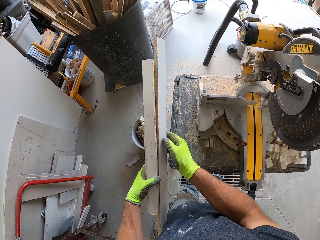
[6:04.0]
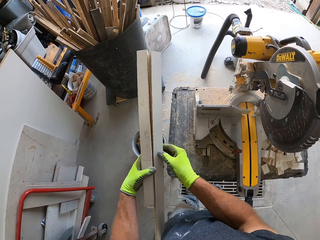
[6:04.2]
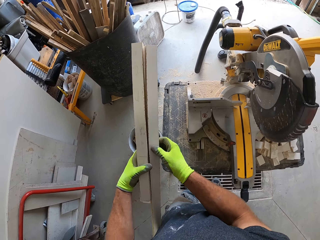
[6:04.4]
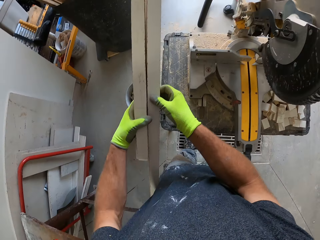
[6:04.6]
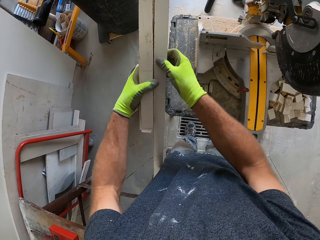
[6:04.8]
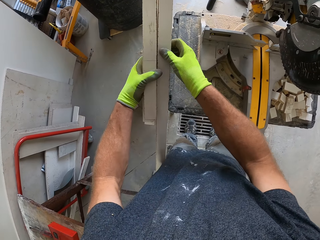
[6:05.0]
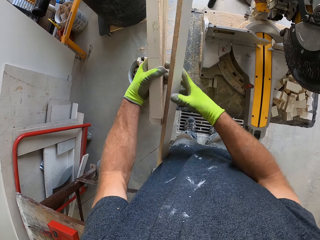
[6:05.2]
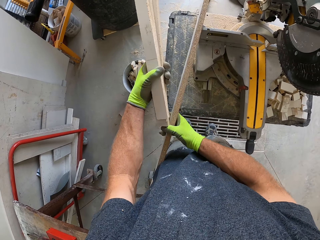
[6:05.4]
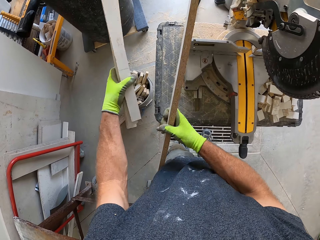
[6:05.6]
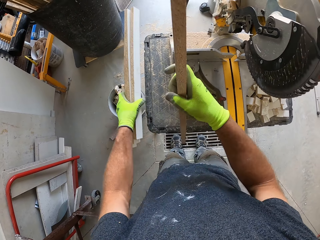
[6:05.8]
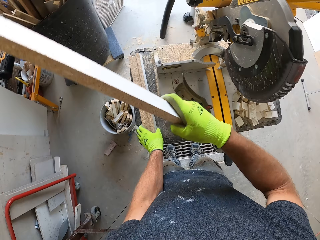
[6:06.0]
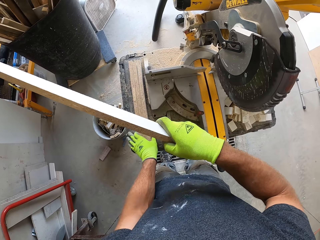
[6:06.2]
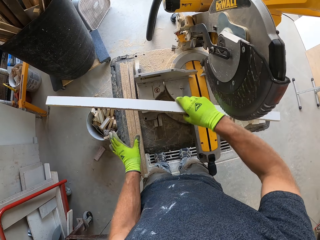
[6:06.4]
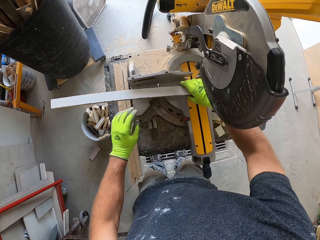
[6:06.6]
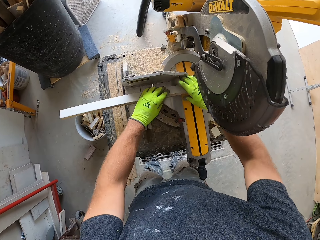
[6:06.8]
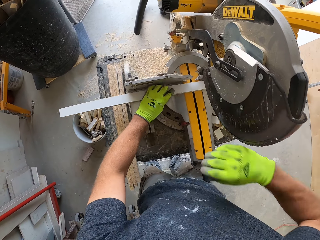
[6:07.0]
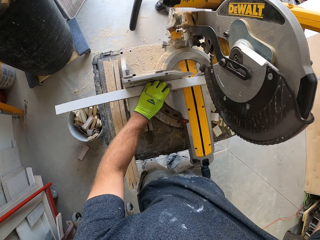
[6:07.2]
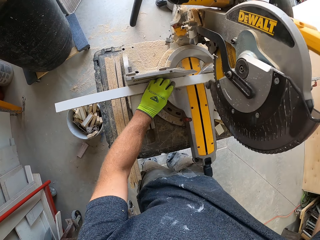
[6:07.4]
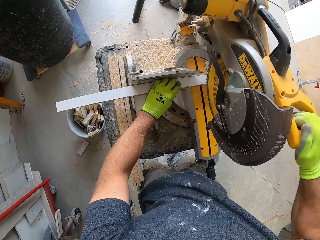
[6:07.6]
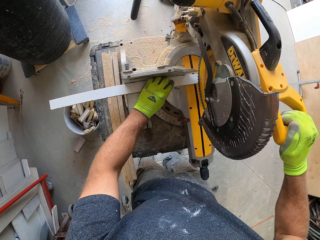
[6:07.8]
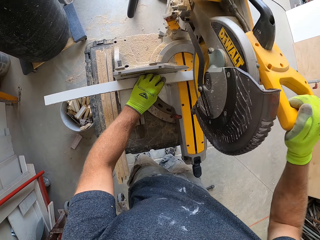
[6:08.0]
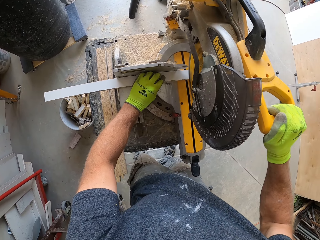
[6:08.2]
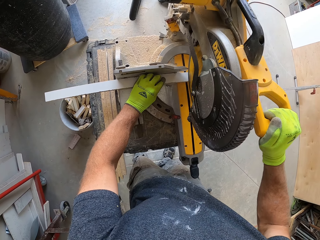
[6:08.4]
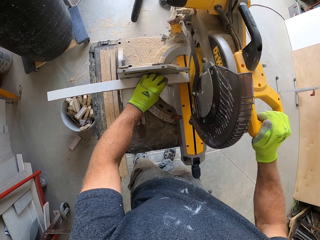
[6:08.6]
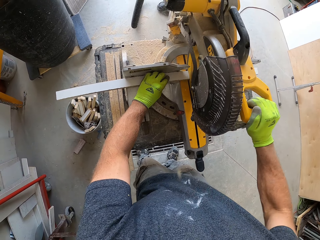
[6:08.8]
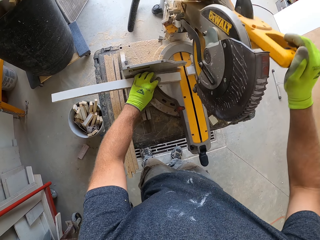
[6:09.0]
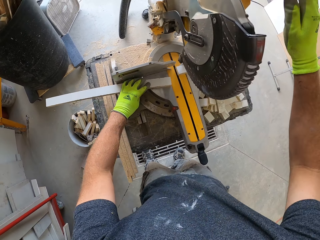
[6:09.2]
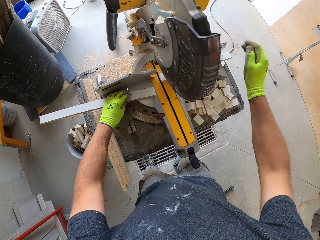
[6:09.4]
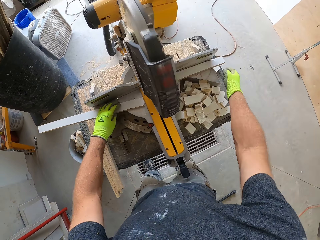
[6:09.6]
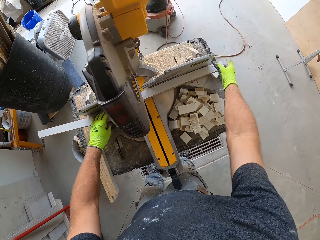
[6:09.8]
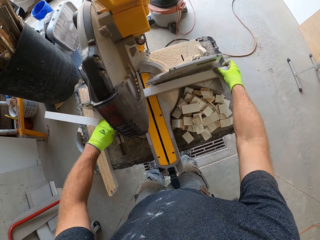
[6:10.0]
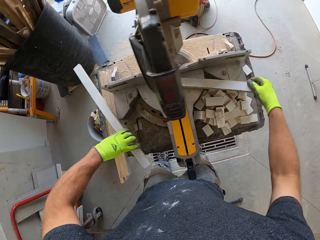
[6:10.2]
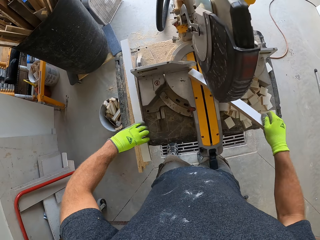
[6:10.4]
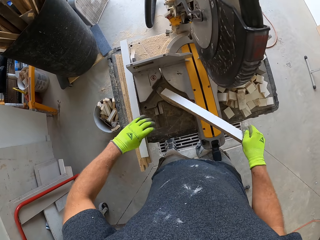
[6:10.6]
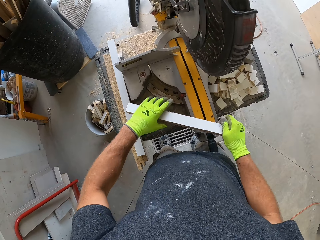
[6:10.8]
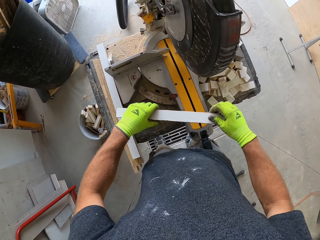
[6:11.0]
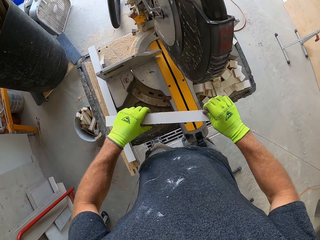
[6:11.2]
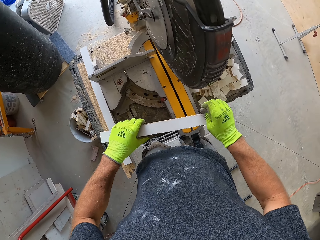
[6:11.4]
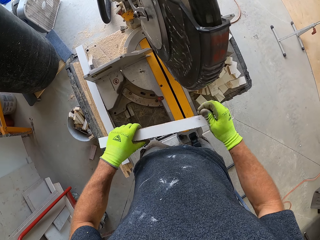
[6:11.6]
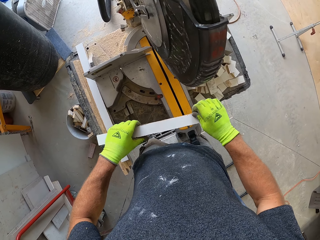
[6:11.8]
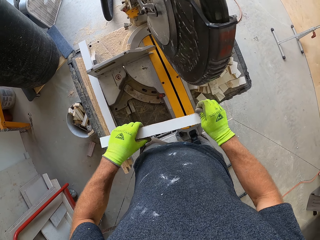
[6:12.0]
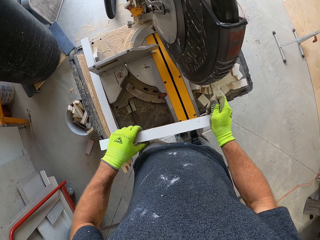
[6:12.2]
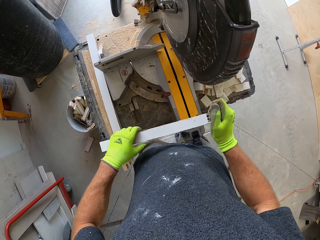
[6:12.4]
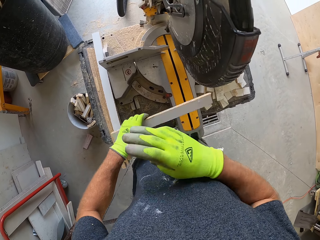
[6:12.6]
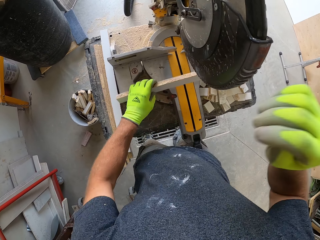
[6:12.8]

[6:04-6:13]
The camera wearer holds the piece of wood with his right hand. He places the pieces of wood beside the compound saw on the table. He places the pieces of wood on the compound saw and cuts the pieces of wood with the compound saw. He picks the half of the cut wood on the compound saw. He places the pieces of wood beside the compound saw. He holds the piece of wood with his left hand and removes something on the piece of wood.

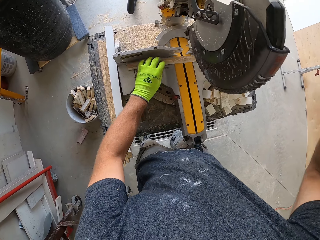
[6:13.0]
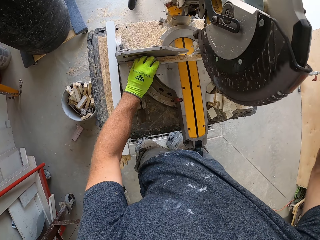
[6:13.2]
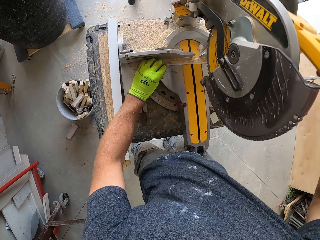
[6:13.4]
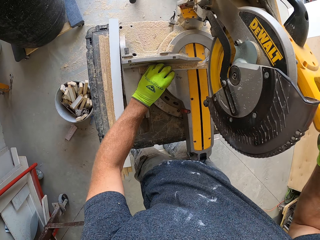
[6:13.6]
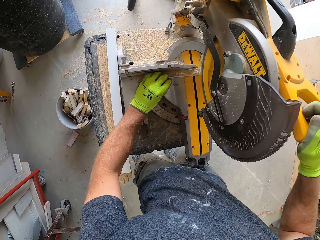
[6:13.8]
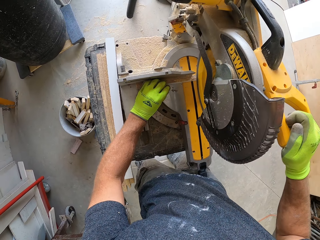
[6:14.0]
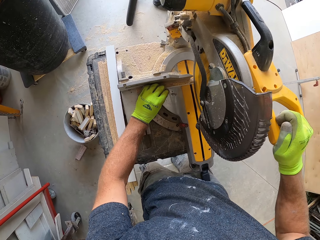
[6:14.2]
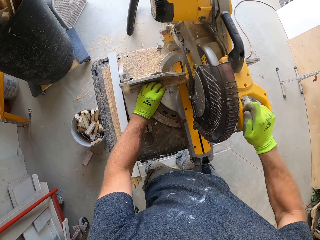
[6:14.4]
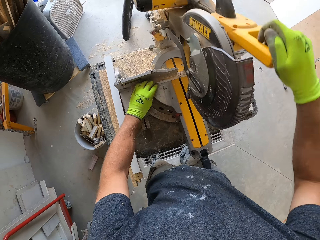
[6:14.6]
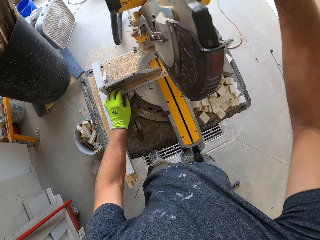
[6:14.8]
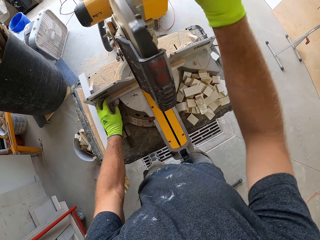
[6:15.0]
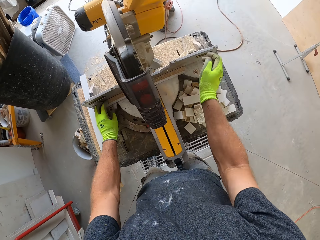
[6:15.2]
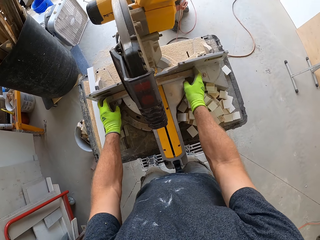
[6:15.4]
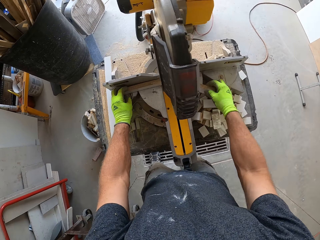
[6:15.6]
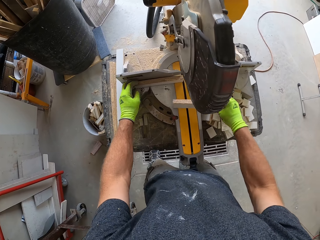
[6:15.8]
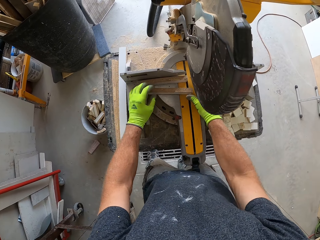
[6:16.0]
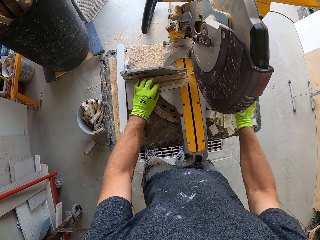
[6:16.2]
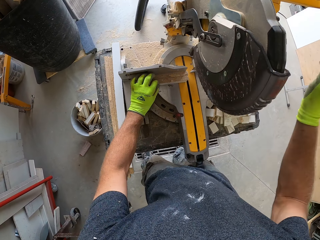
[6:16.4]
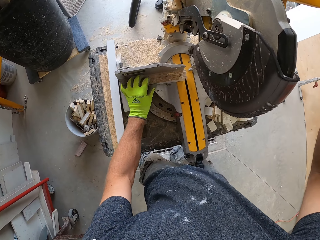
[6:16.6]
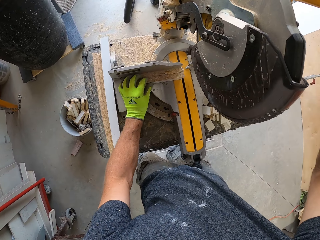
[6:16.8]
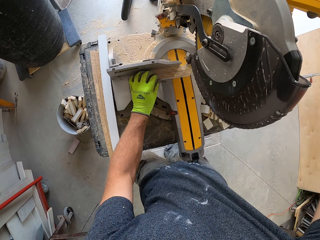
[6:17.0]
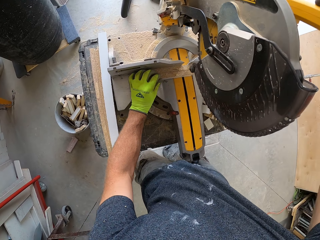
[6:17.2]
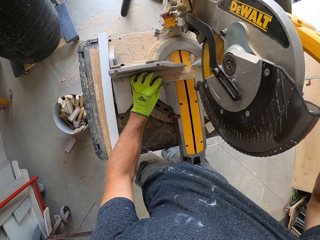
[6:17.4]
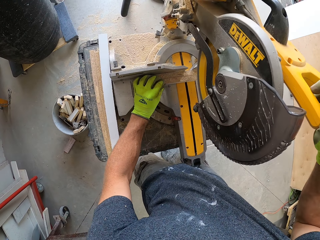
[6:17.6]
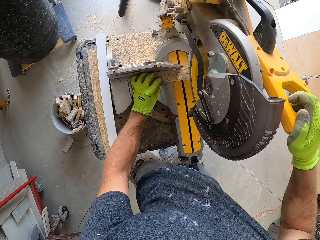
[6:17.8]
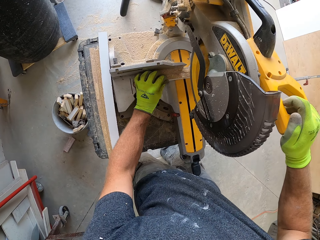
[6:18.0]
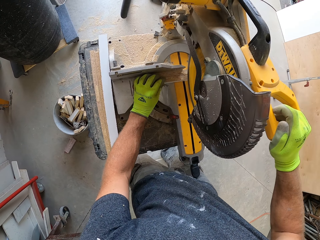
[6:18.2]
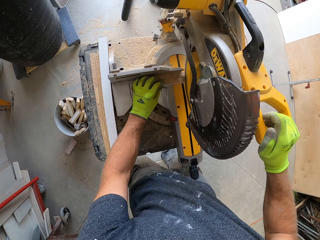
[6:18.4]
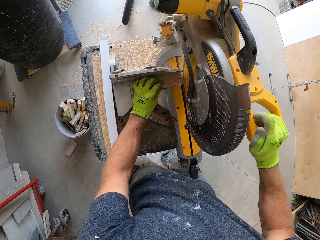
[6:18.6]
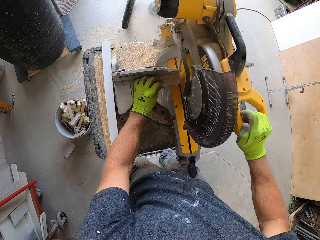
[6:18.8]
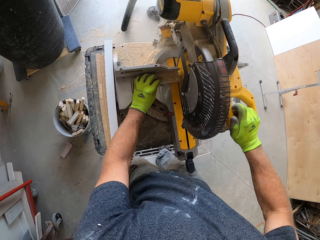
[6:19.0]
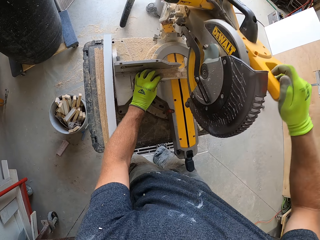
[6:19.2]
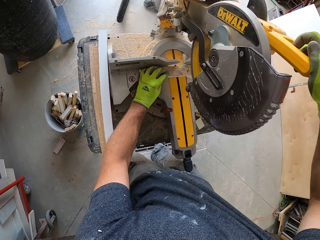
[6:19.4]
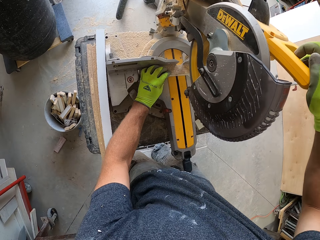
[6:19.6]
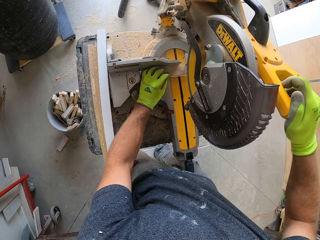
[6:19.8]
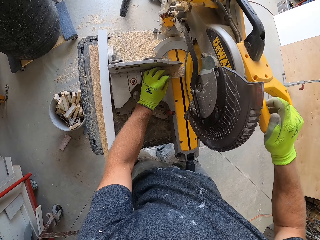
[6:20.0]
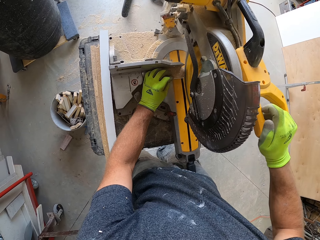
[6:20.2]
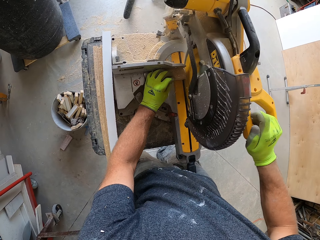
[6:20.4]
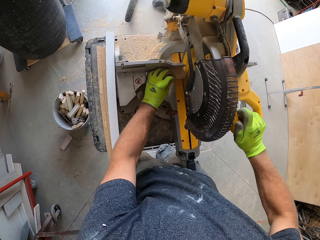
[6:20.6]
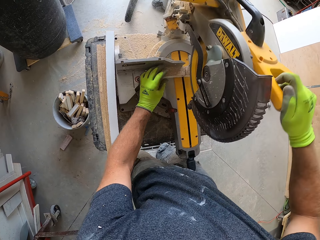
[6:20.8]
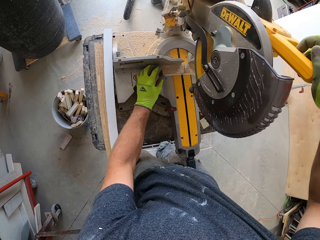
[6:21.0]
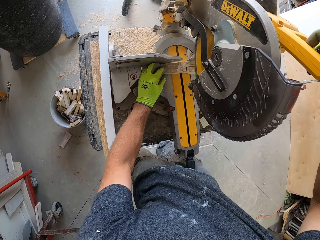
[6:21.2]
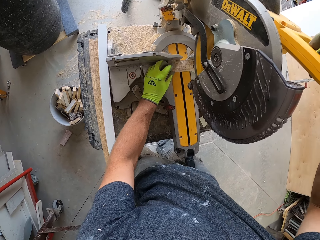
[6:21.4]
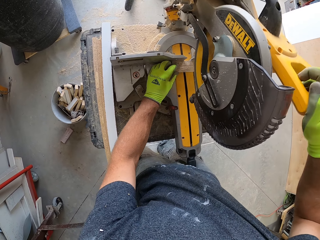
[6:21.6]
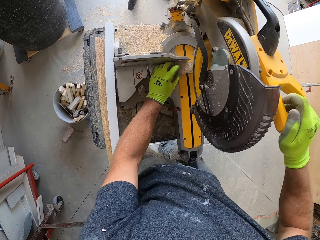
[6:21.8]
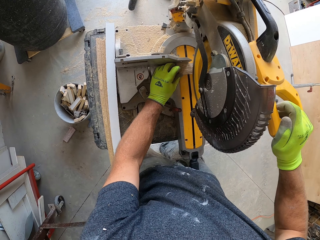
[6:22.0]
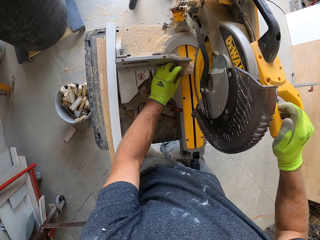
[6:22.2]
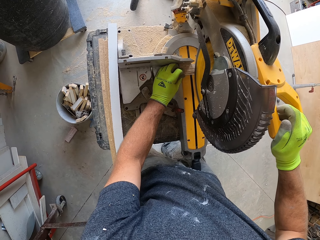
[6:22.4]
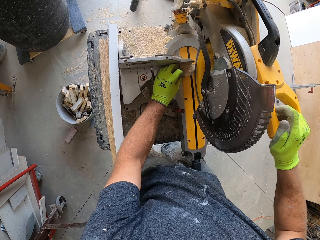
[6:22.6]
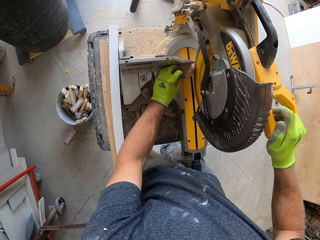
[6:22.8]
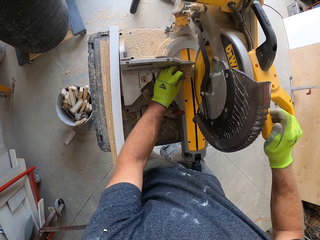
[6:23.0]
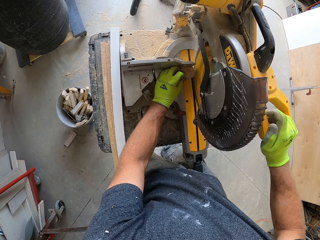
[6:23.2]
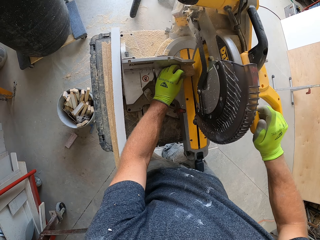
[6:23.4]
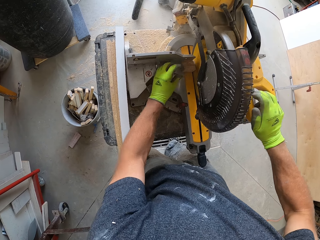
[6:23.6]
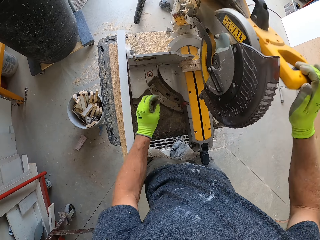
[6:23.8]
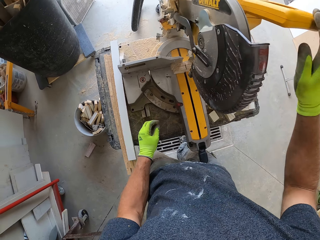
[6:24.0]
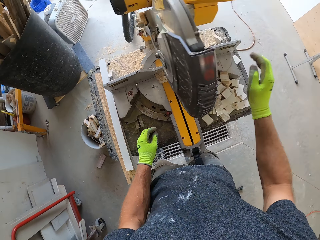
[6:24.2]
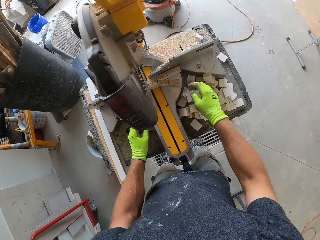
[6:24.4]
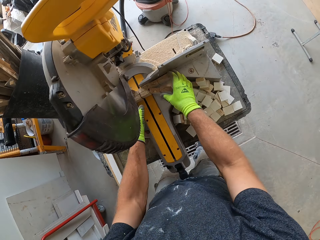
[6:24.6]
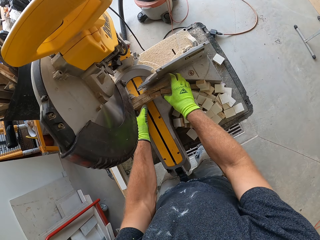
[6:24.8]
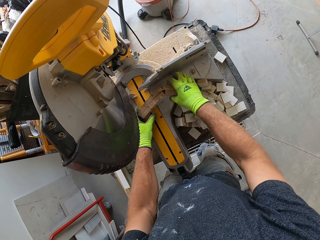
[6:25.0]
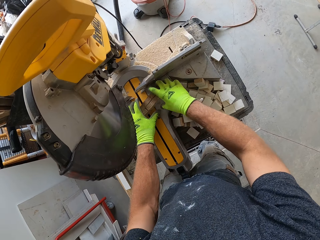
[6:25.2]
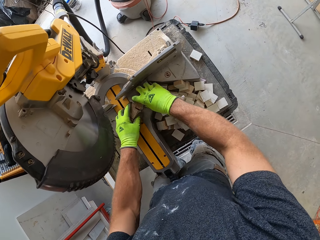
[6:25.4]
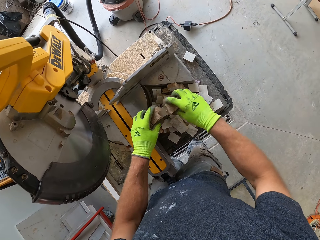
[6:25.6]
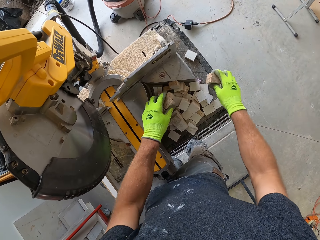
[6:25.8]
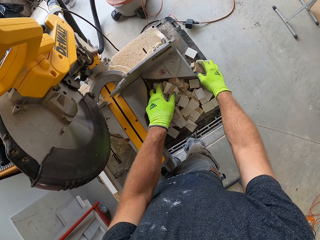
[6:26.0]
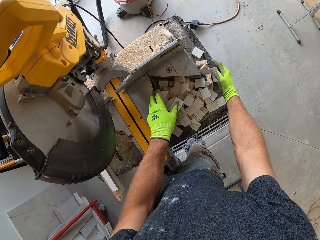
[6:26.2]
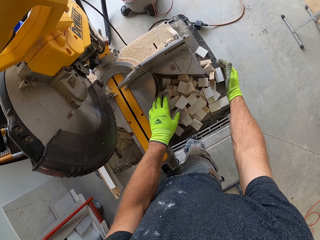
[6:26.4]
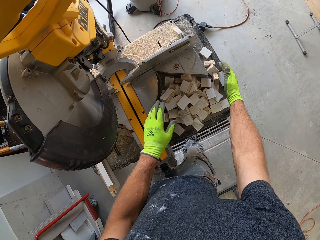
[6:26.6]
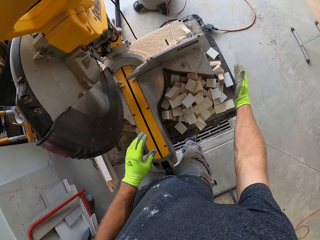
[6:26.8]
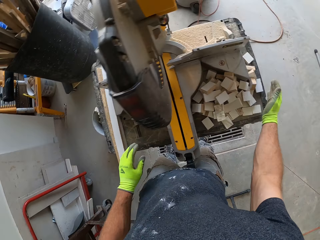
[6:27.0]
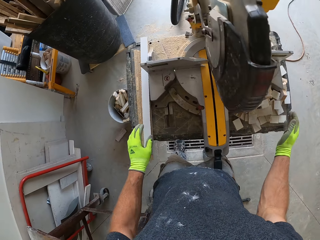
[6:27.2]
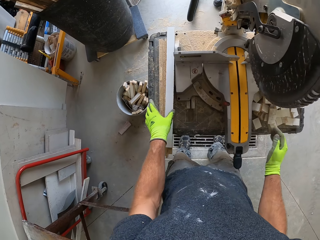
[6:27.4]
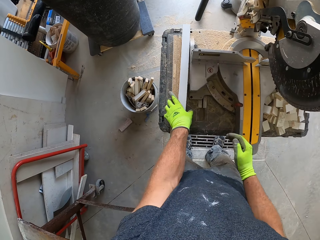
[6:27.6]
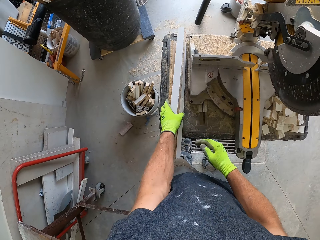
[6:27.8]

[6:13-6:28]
The camera wearer places the pieces of wood on the compound saw and cuts the pieces of wood with the compound saw. They pick the half of the cut wood on the compound saw. They place the pieces of wood on the compound saw. They join the woods together. They cut the pieces of wood with the compound saw. They move the pieces of wood to the compound saw and cut the pieces of wood with the compound saw. They move the pieces of wood to the compound saw and cut the pieces of wood with the compound saw. They let go of the compound saw handle. They pick the pieces of wood blocks on the compound saw. They move the wood from under the mitre saw. They place the pieces of wood blocks beside the compound saw.
